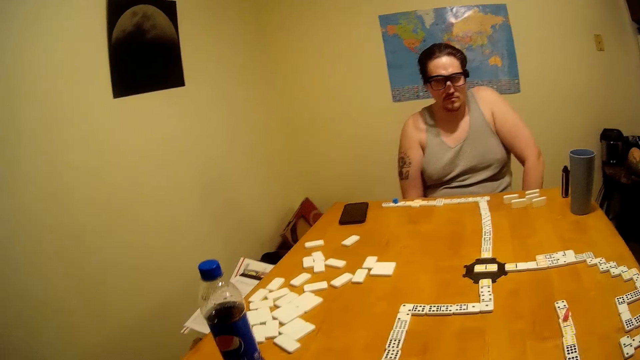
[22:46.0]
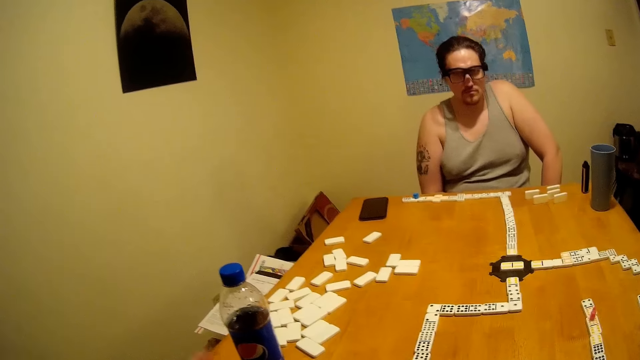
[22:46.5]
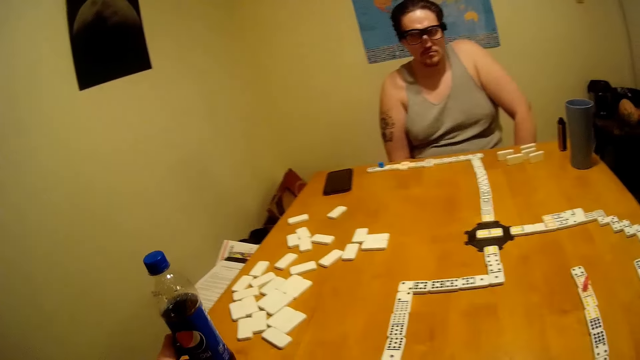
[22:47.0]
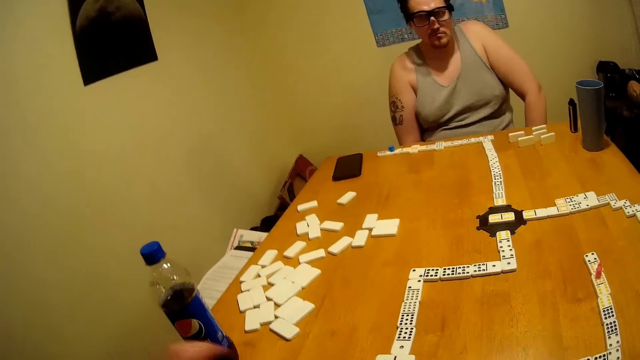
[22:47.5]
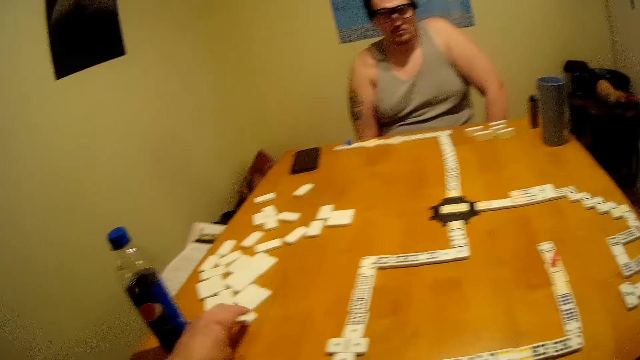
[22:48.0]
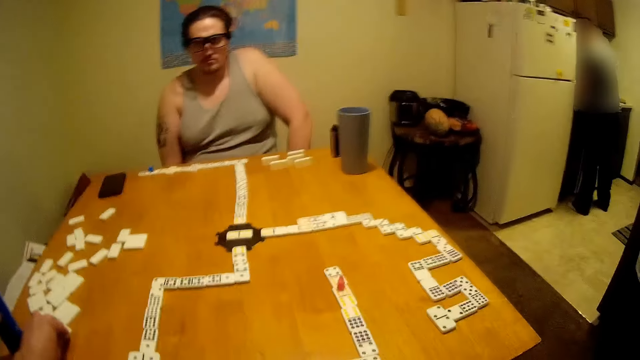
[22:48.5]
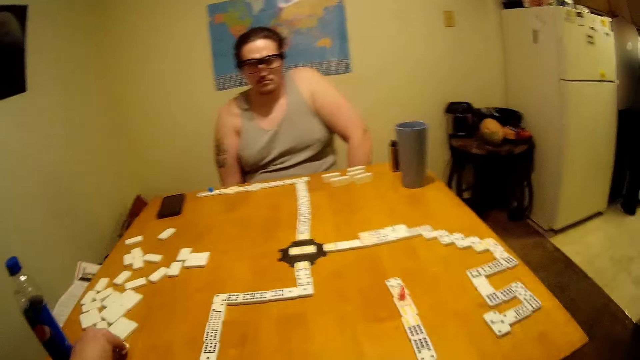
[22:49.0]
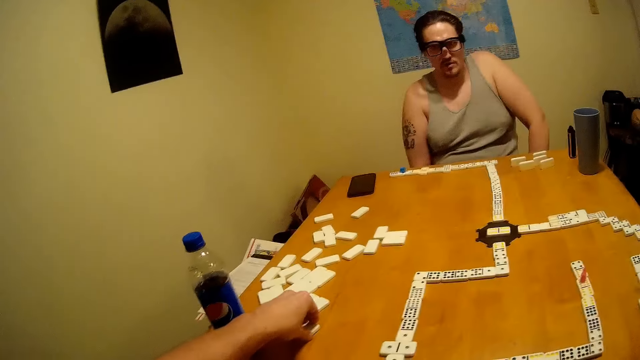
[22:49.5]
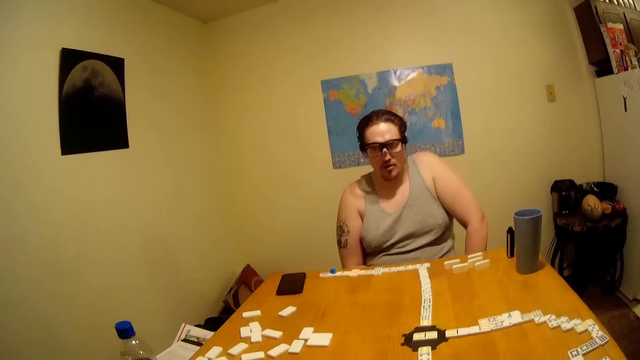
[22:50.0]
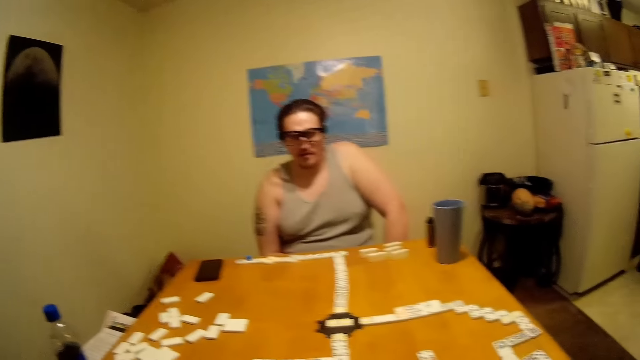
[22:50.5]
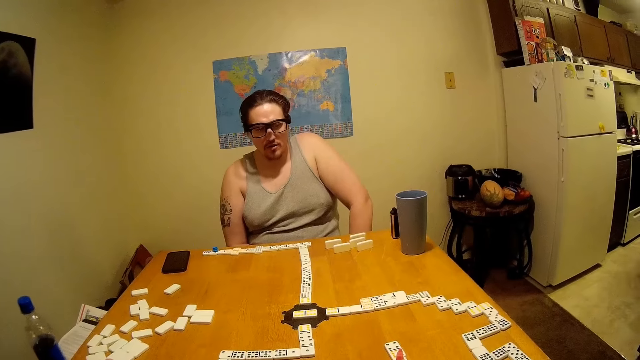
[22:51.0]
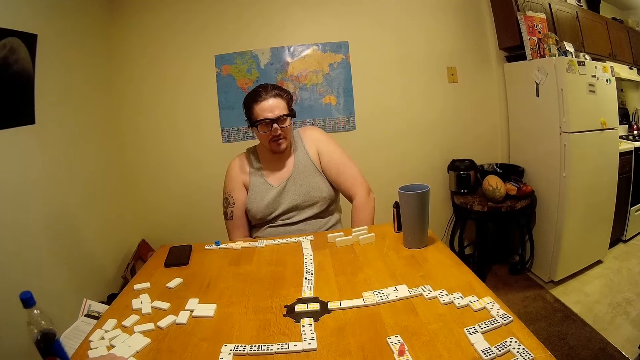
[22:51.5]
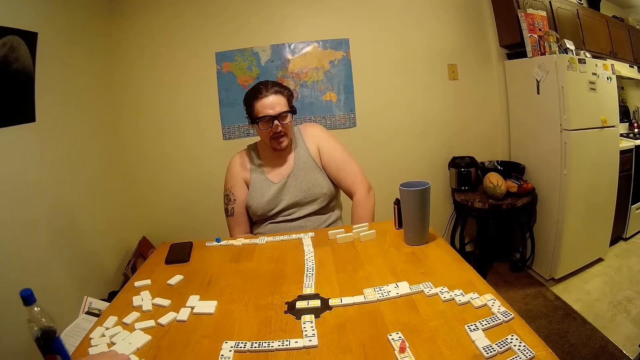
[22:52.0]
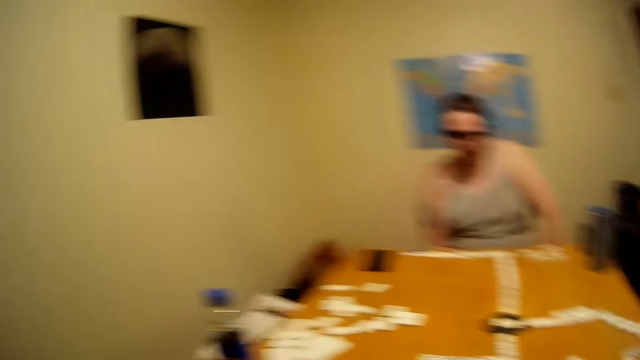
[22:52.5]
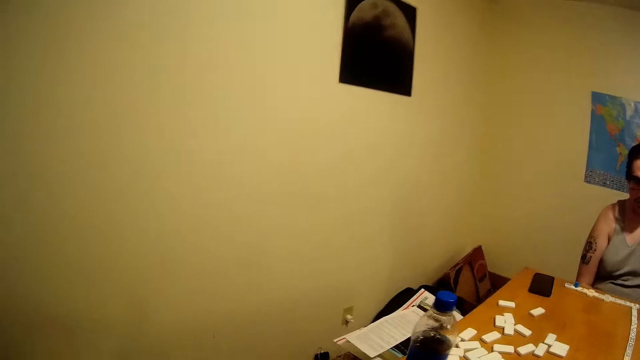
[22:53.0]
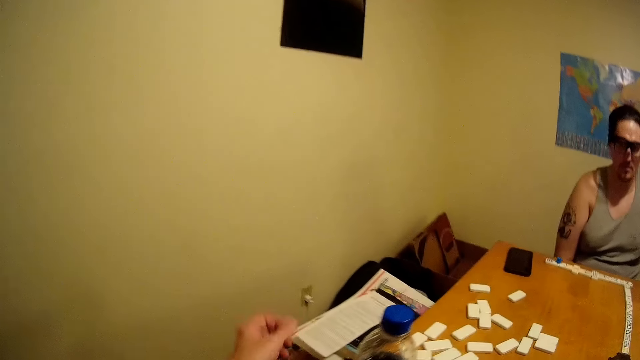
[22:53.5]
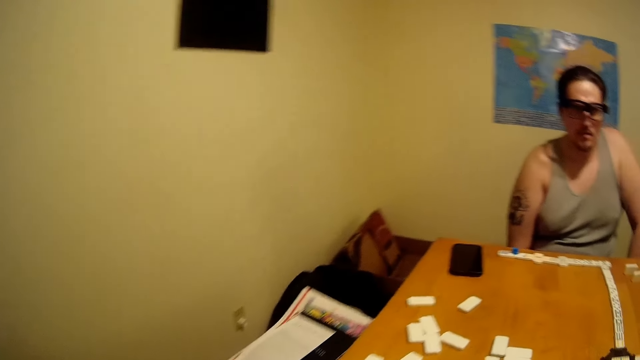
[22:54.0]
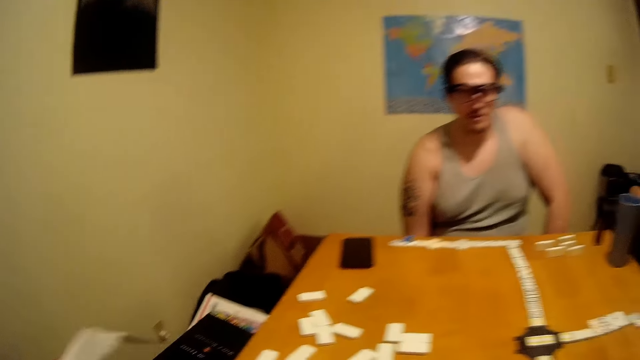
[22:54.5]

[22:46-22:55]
The camera wearer picks a domino. They move the Pepsi bottle on the table. A person talks.

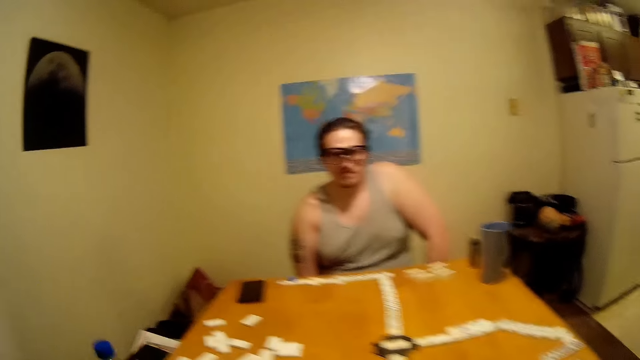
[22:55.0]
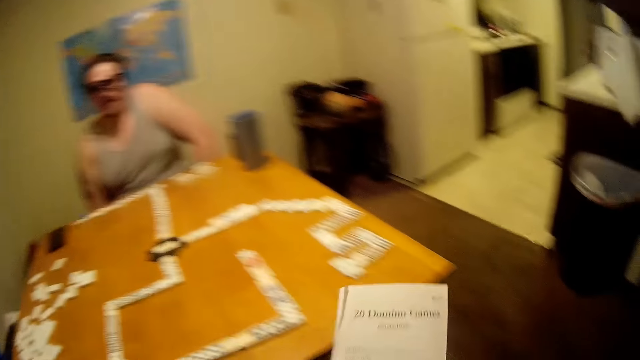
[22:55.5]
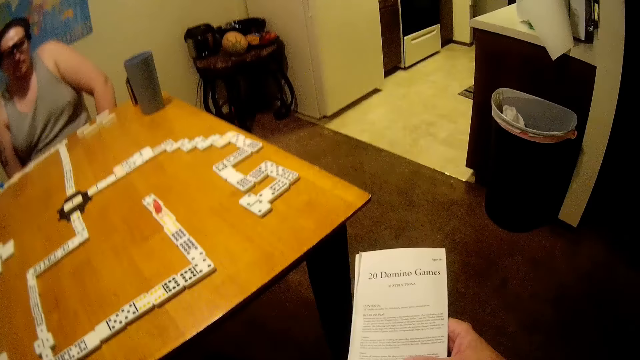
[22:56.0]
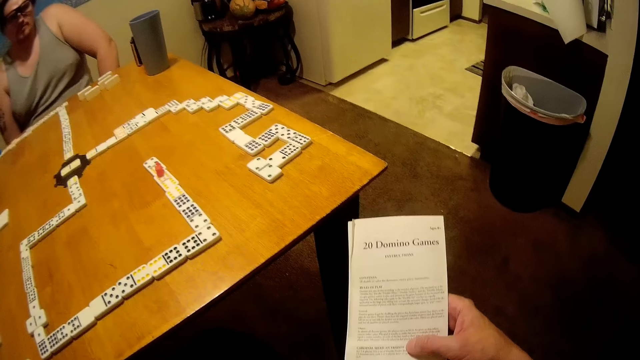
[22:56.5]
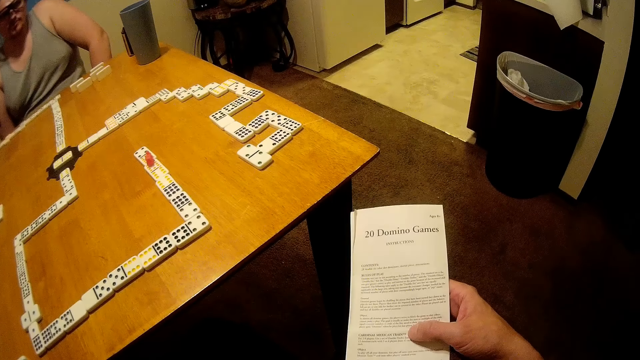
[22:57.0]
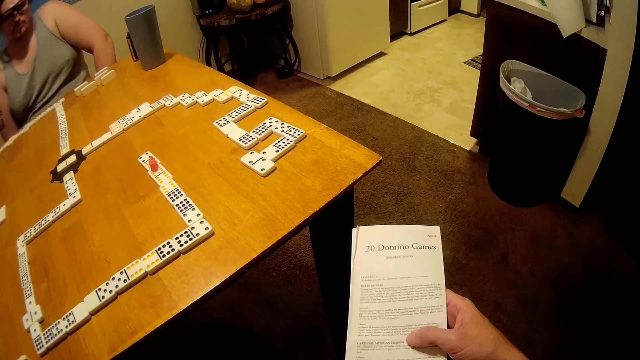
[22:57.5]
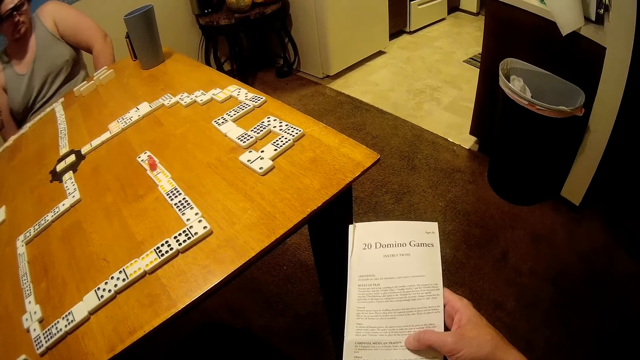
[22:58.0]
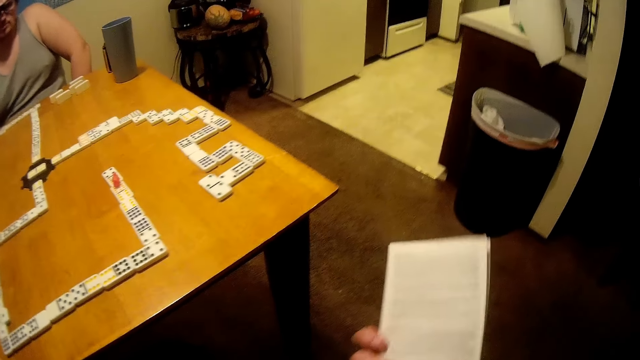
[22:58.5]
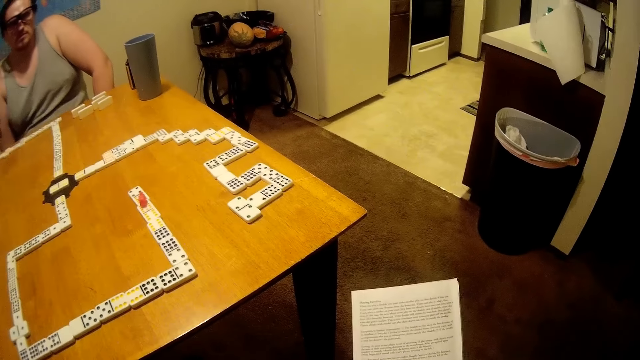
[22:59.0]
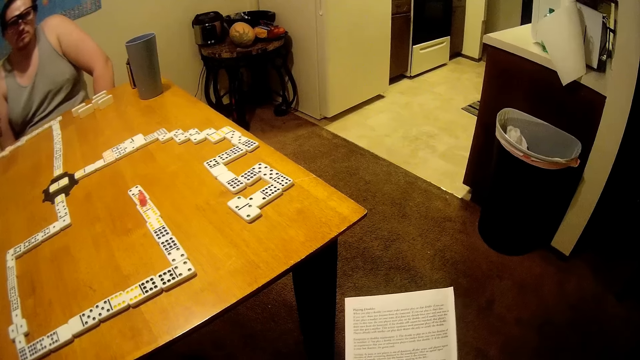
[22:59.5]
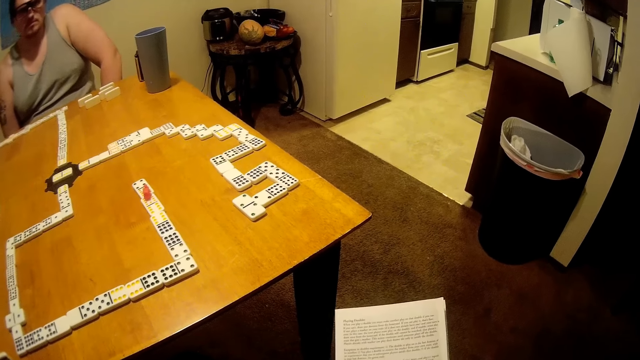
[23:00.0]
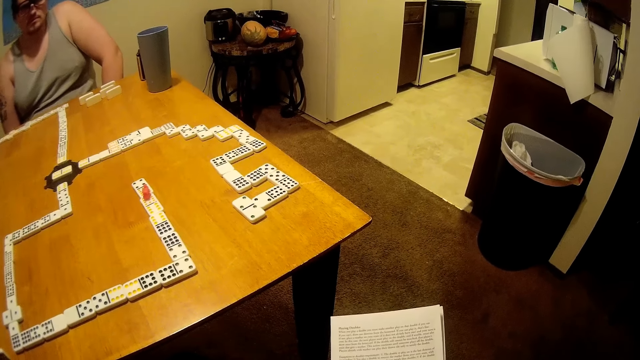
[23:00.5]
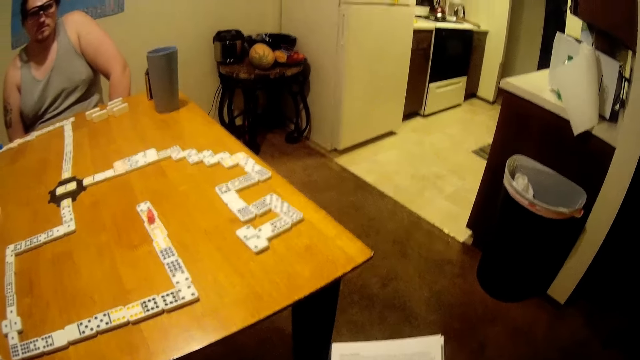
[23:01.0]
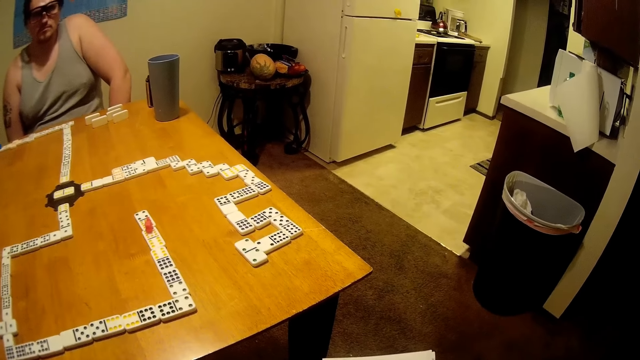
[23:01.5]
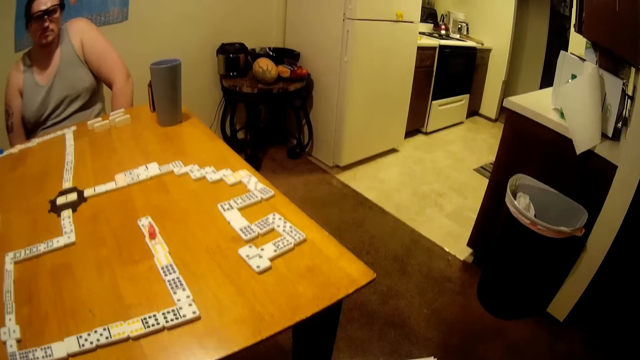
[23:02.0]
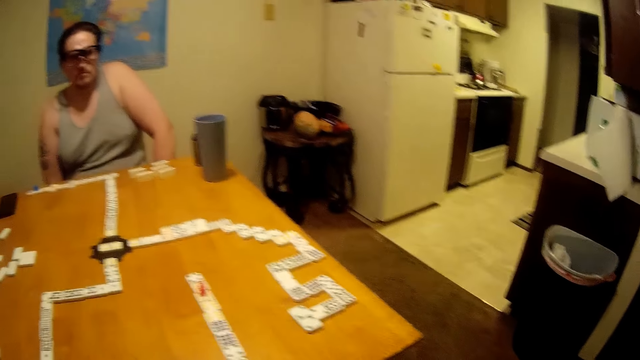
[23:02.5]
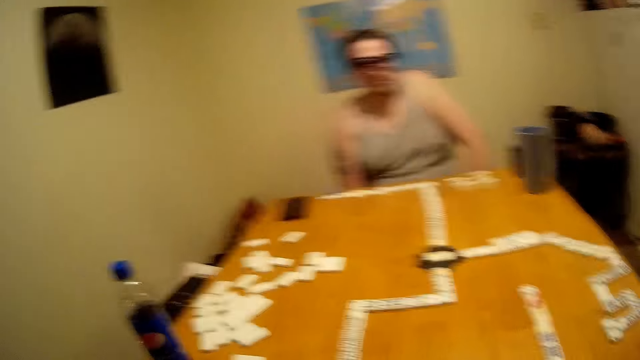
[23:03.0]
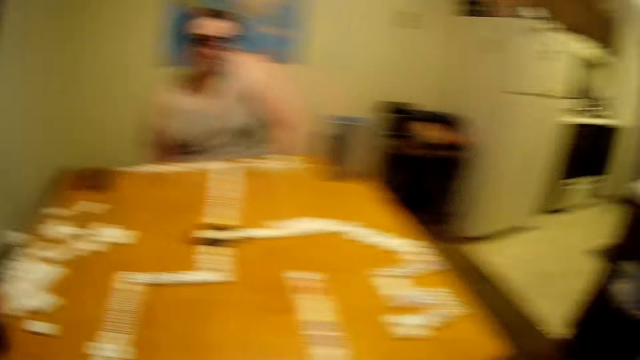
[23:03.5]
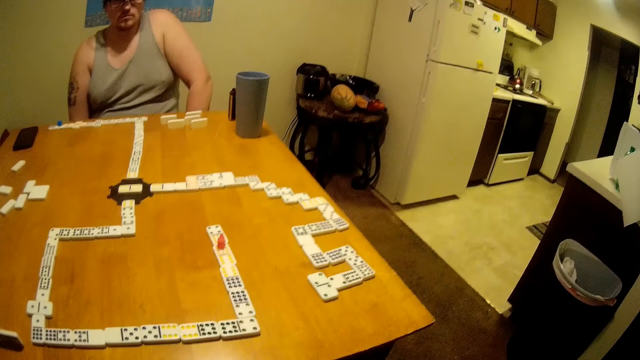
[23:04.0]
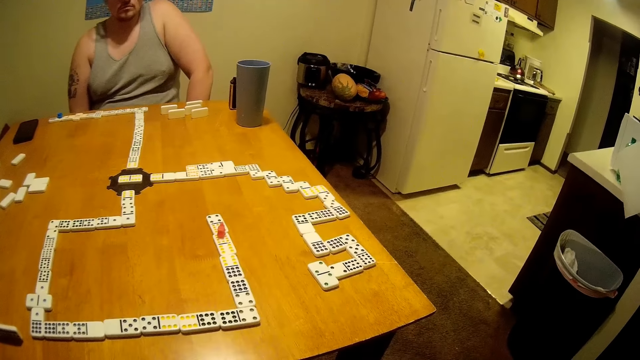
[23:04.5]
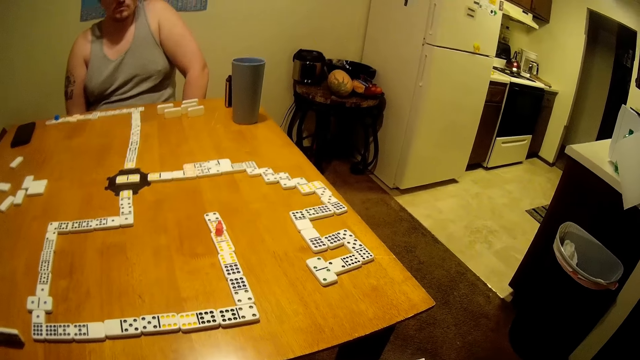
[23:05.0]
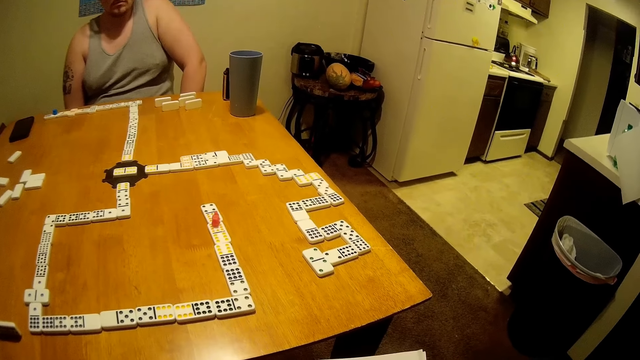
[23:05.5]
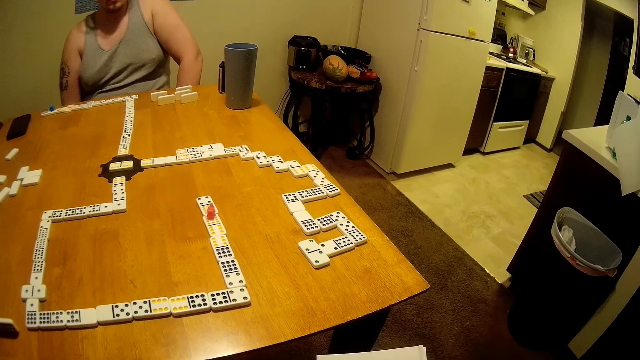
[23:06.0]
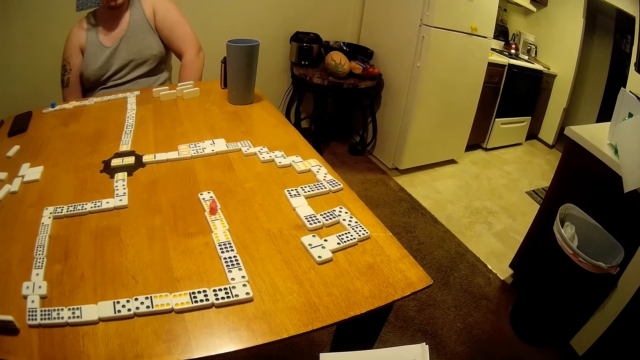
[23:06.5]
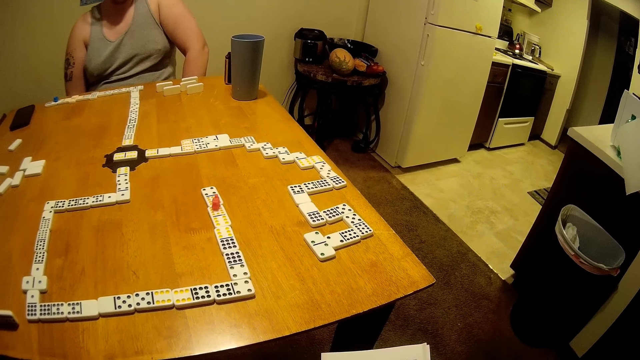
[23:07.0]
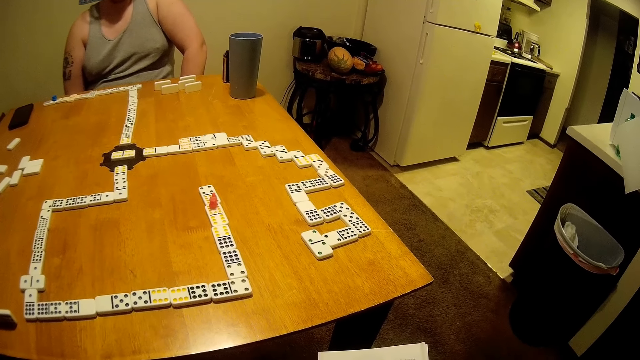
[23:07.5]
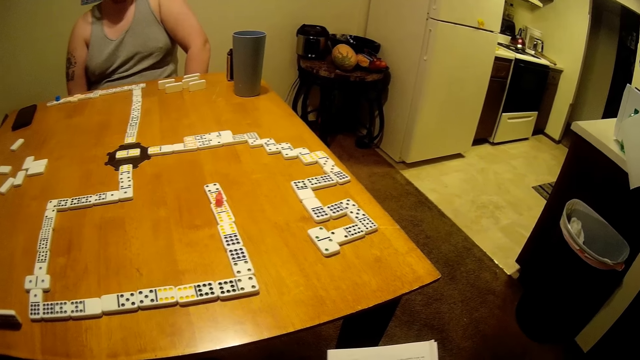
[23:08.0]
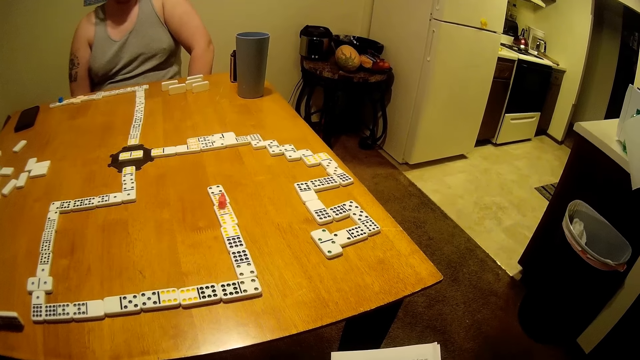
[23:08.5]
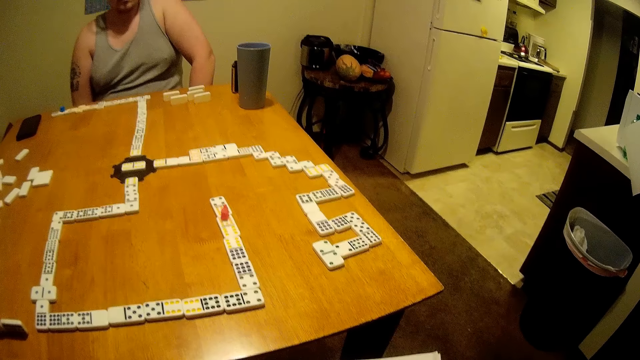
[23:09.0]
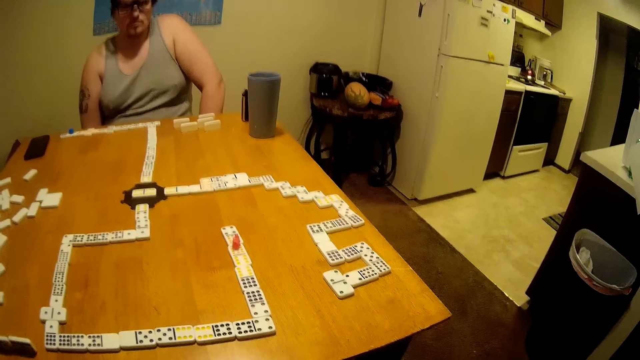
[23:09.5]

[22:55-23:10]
The camera wearer picks a paper. They are reading from the paper. A person talks. The camera wearer is talking to the person.
